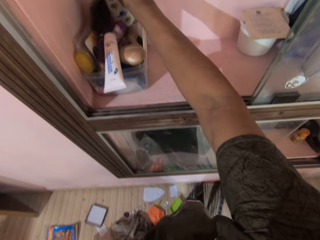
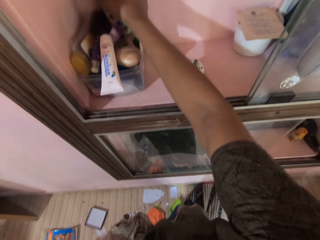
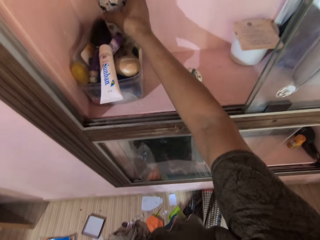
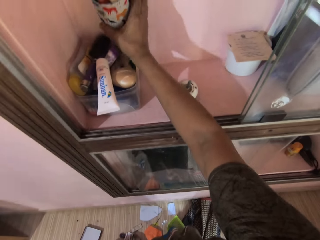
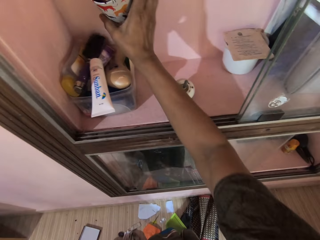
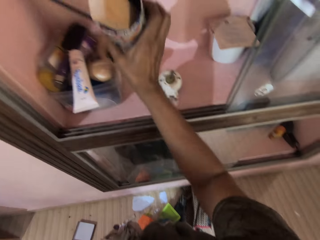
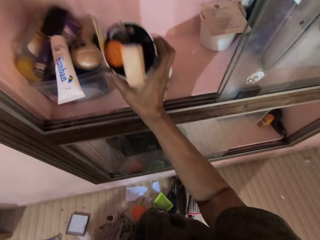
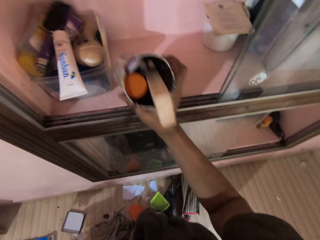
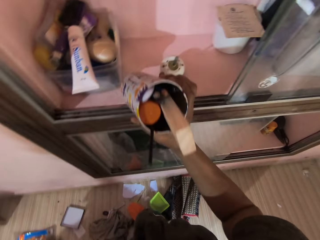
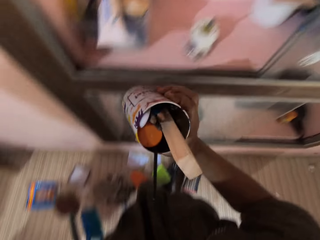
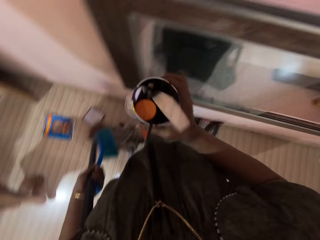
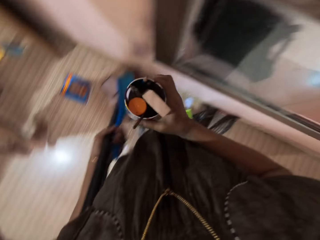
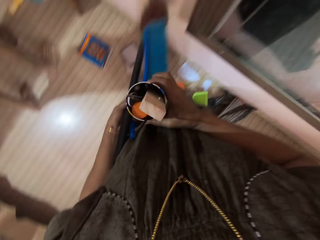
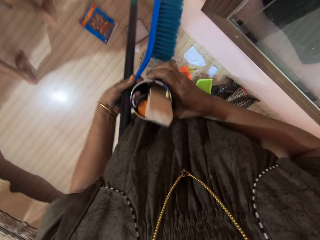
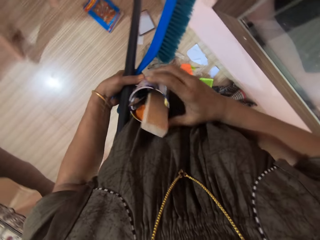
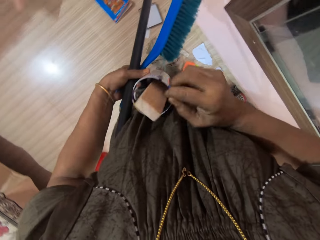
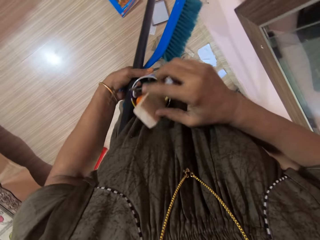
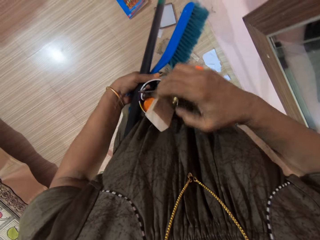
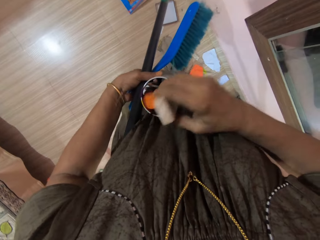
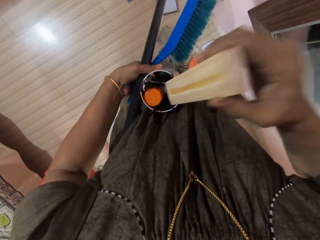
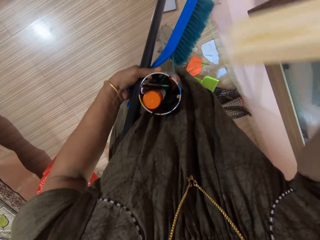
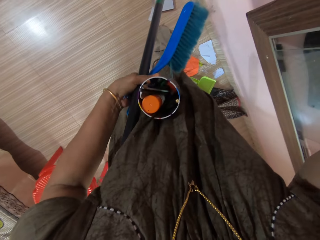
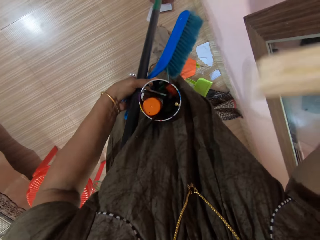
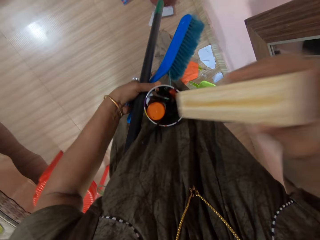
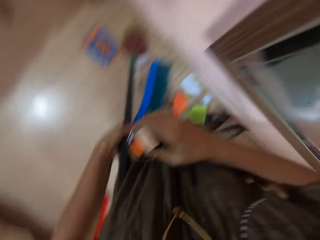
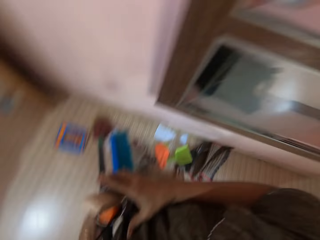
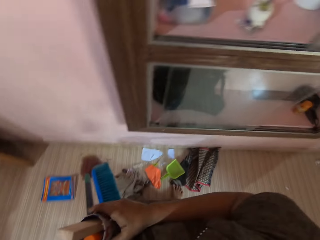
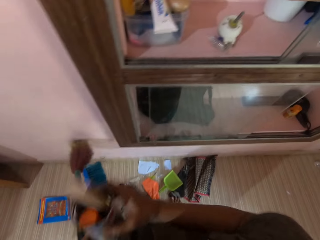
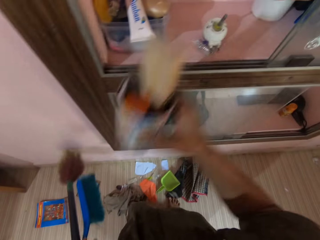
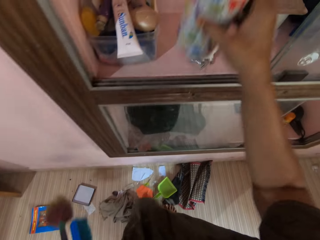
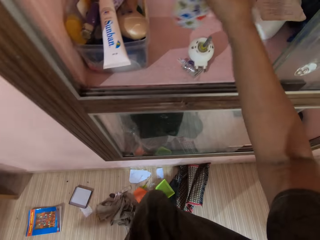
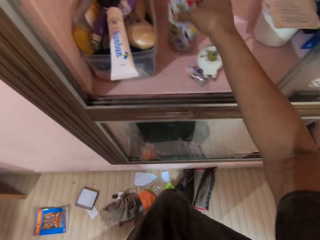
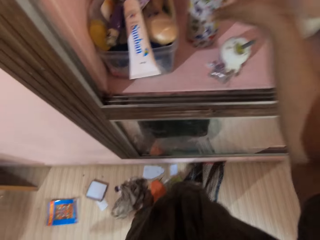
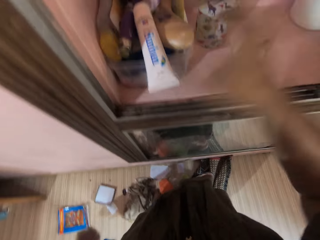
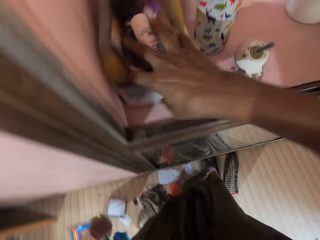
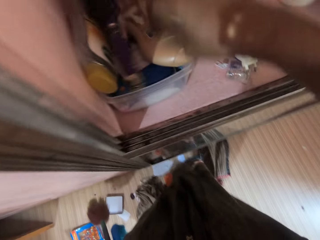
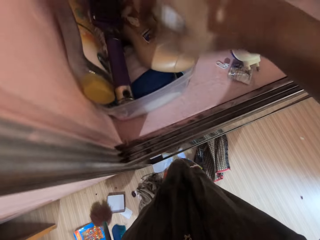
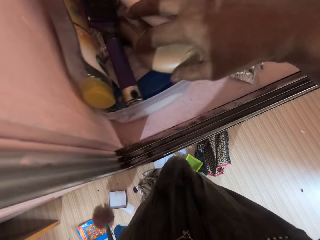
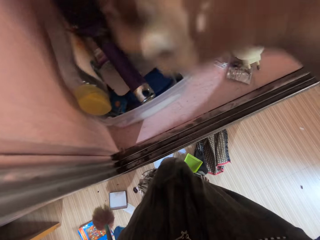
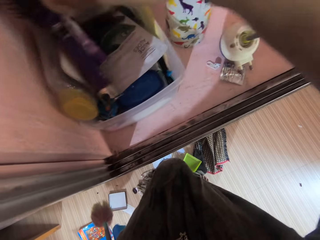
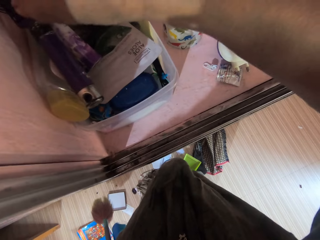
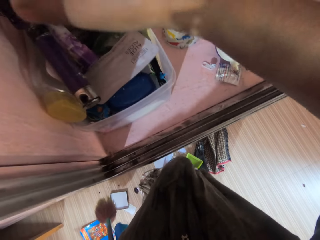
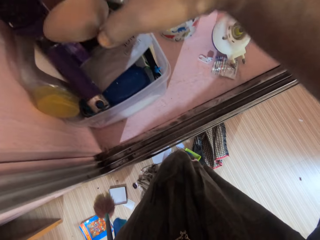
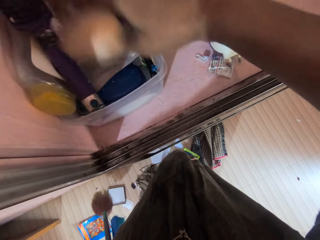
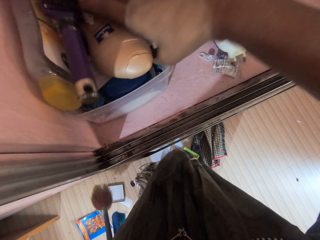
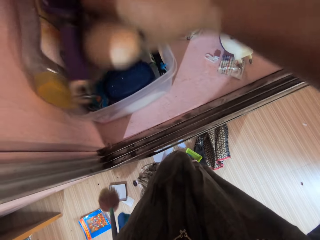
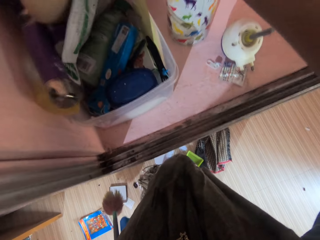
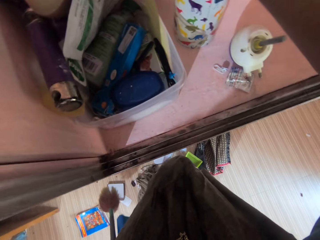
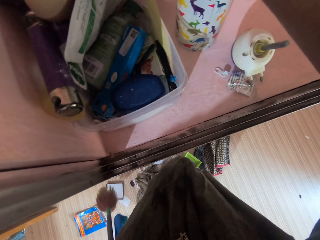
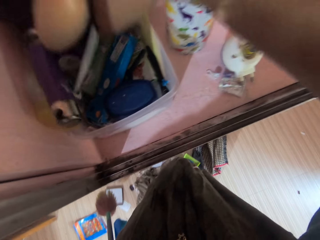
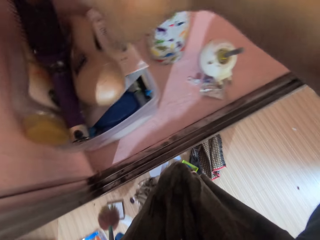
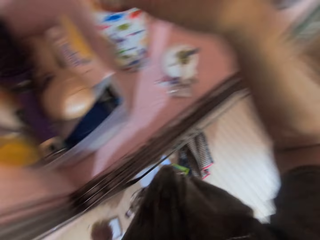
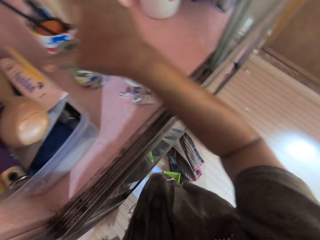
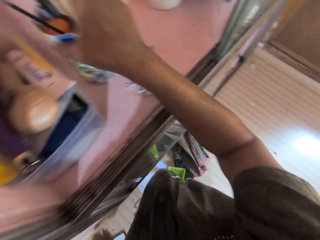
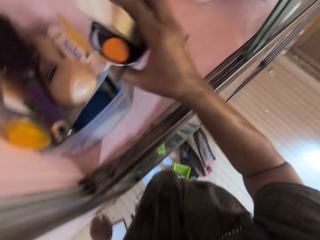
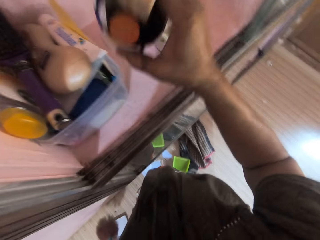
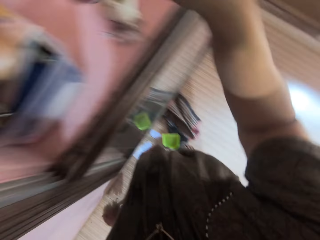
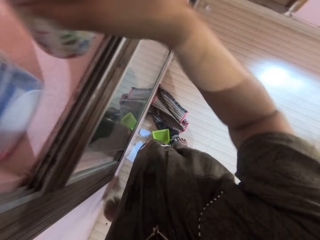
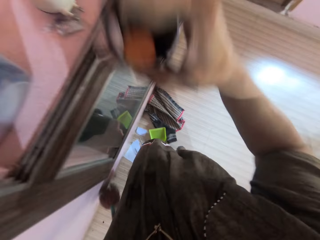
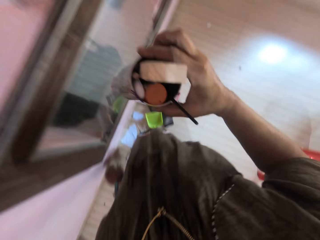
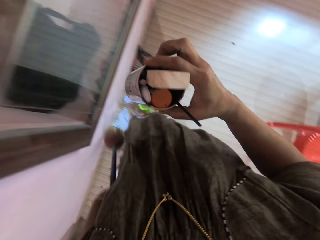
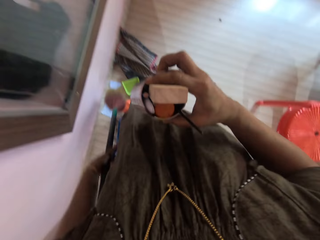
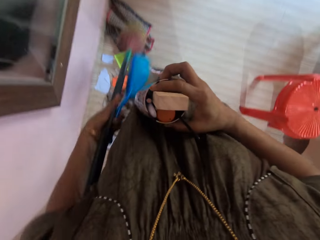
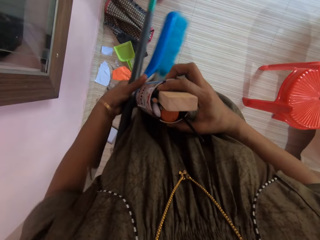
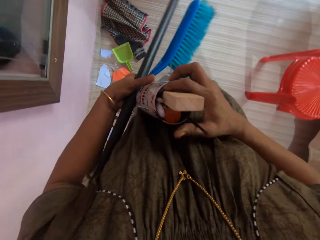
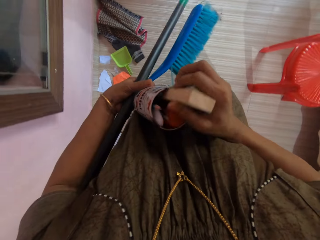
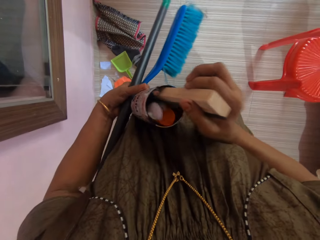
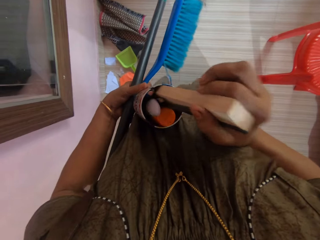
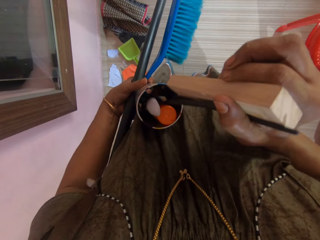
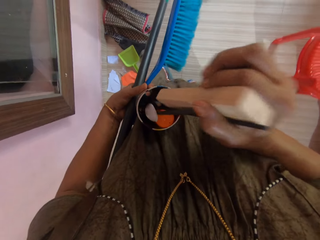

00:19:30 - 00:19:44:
The camera wearer carries a container. They remove the piece of wood from the container, put the piece of wood in the container, and put the container in the shelf. They check the items in the container. They touch her bowl. They pick the container from the shelf and carry the container.

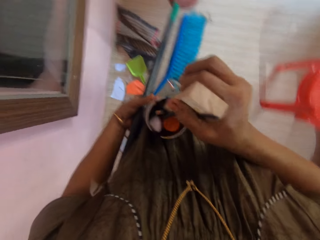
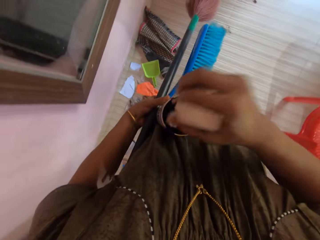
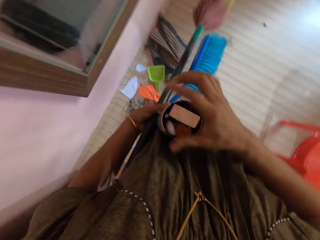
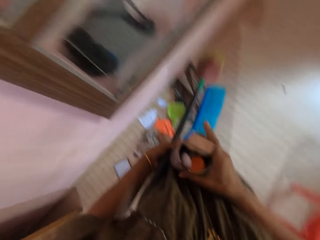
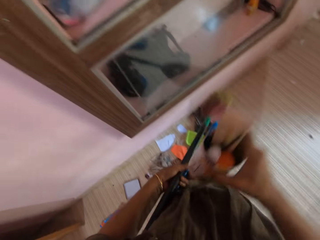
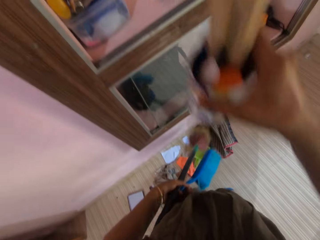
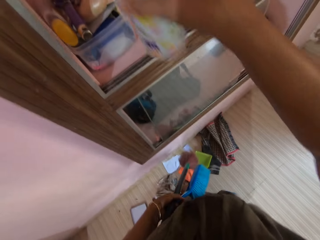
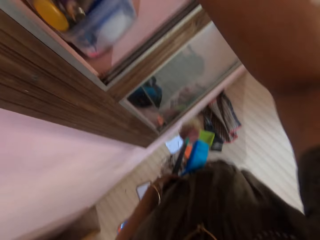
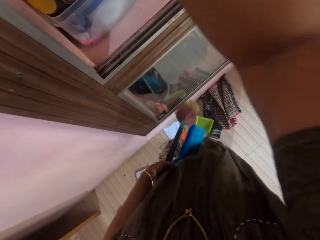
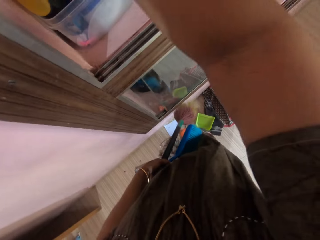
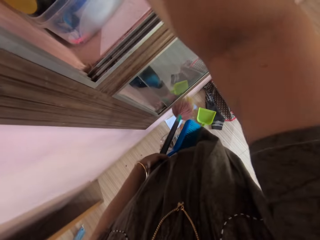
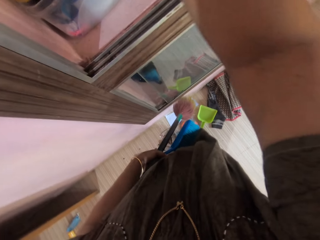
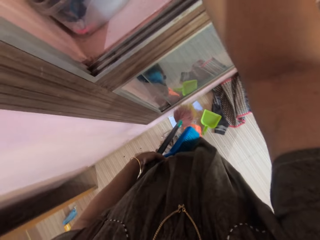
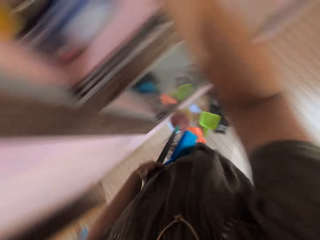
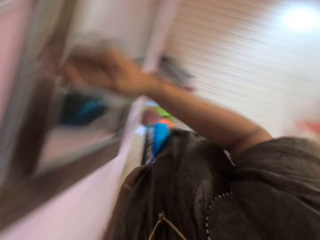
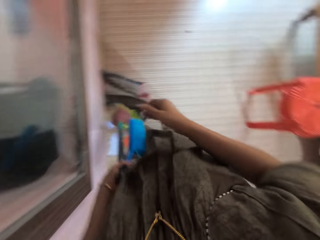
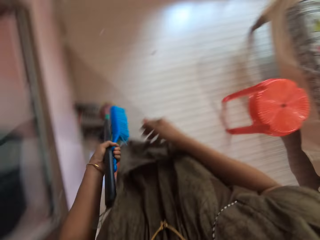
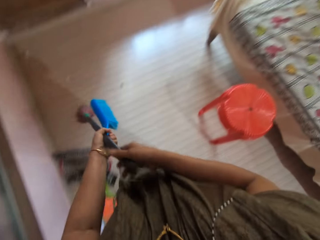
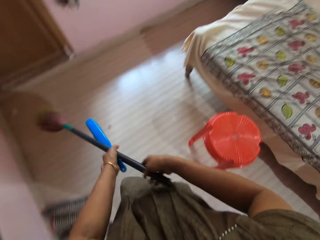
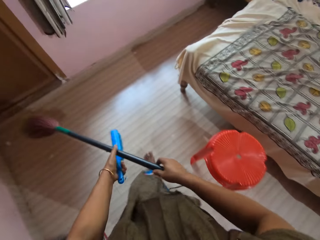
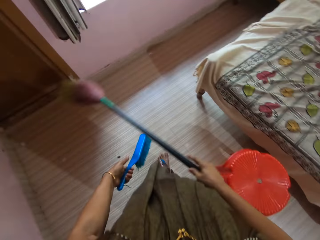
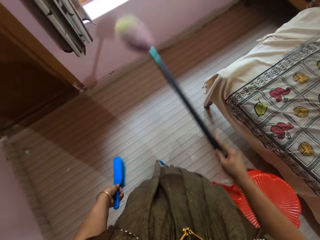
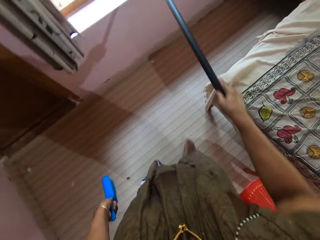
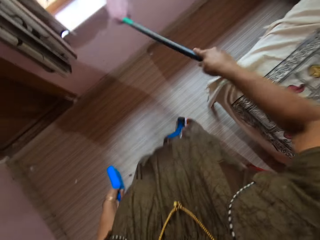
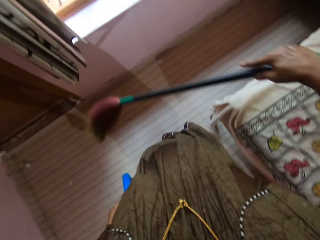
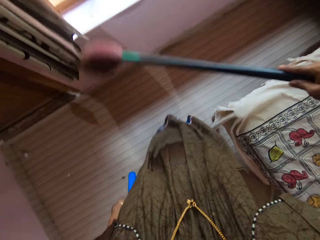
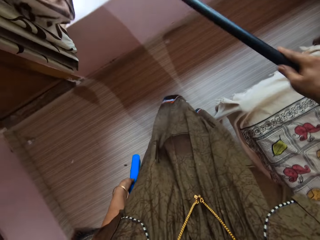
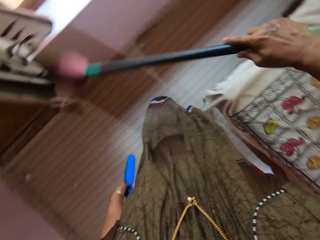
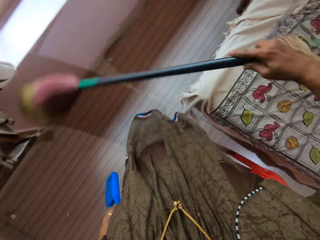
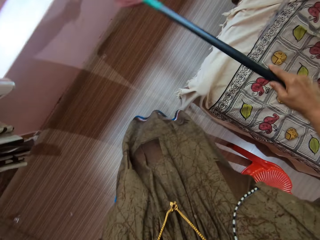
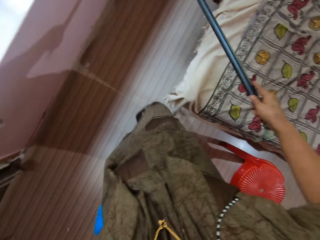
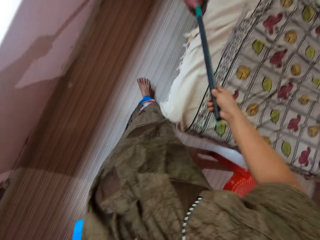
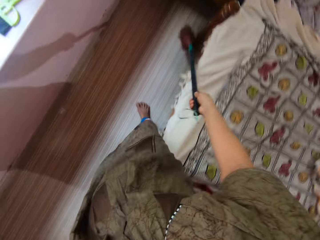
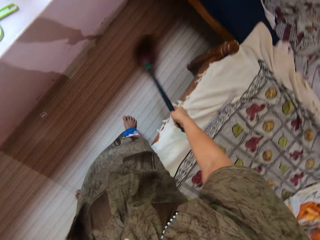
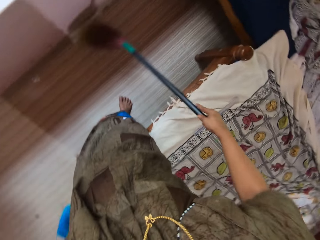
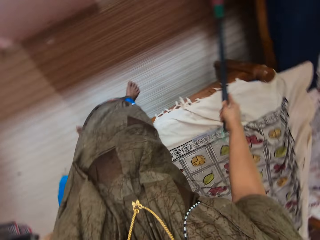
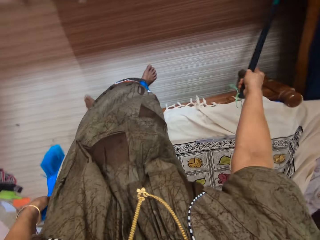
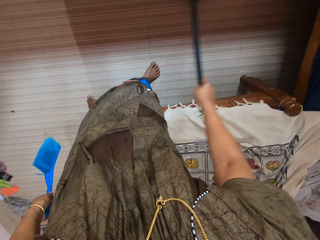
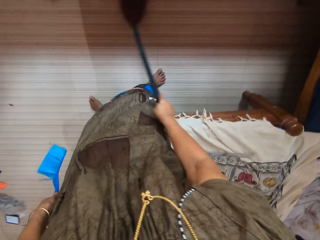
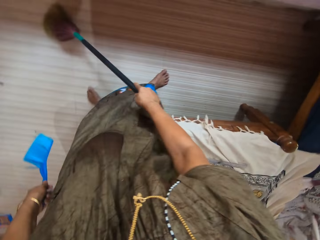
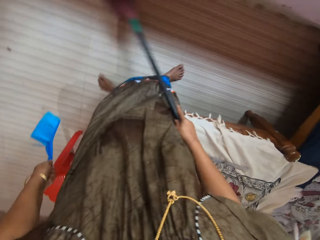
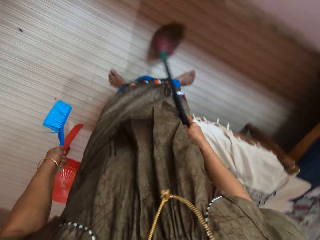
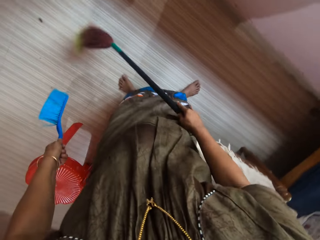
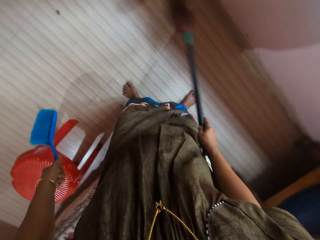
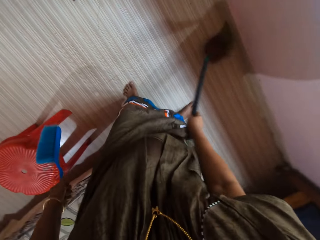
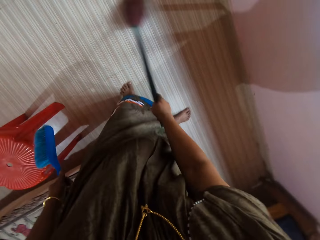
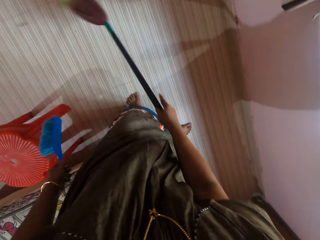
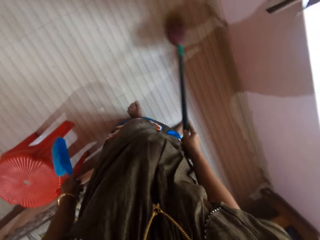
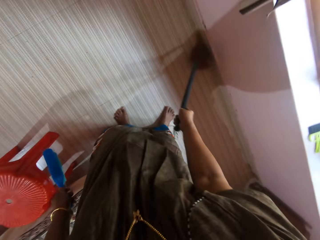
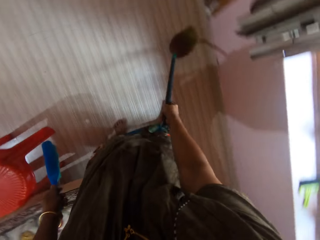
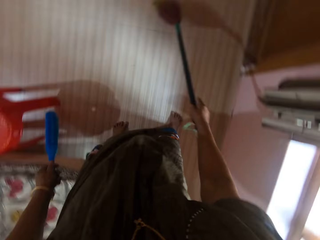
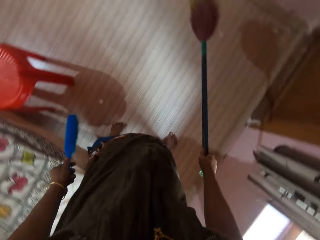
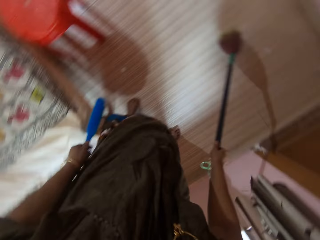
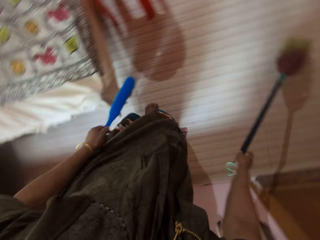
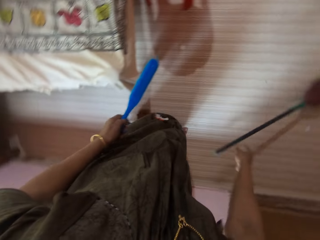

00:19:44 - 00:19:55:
The camera wearer puts back the container on the shelf. They sweep the floor. They clean the window with the broom. They sweep the floor with the broom. They drop the broom on the floor.
